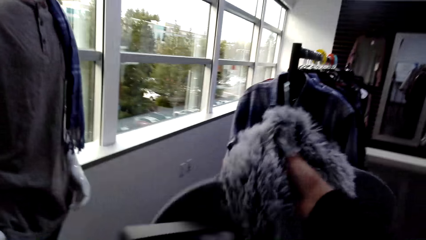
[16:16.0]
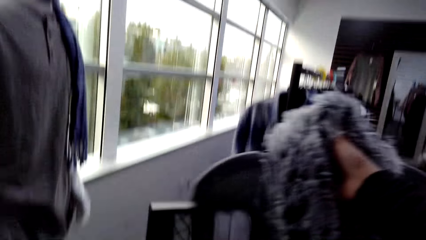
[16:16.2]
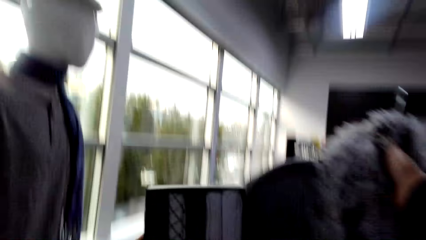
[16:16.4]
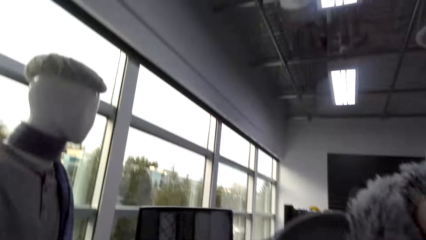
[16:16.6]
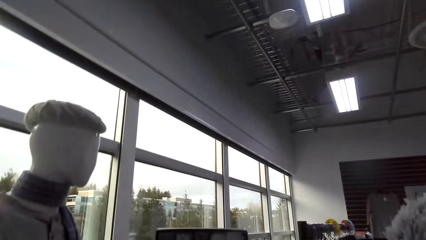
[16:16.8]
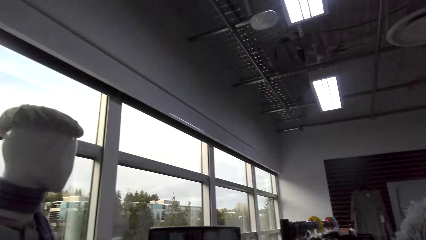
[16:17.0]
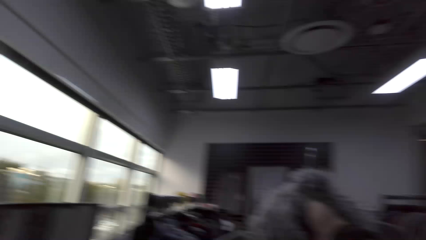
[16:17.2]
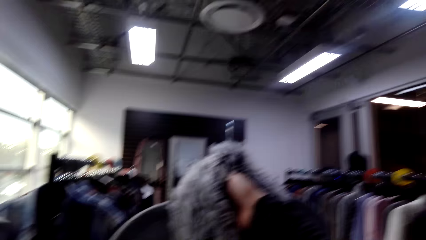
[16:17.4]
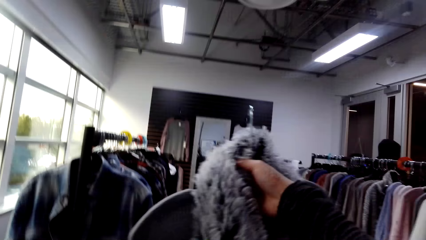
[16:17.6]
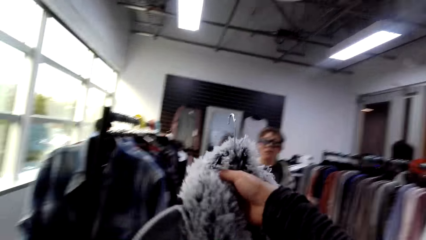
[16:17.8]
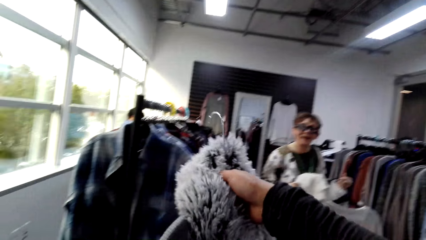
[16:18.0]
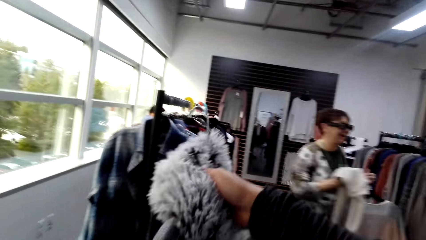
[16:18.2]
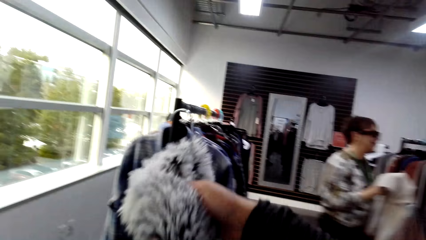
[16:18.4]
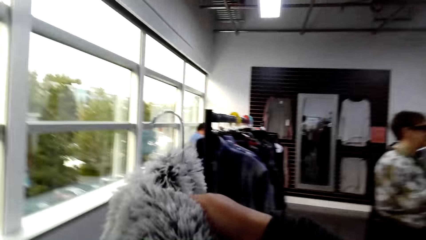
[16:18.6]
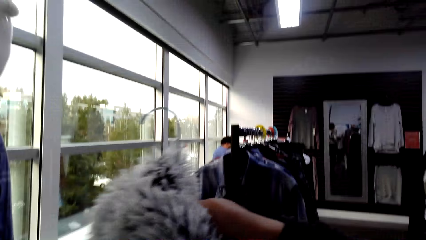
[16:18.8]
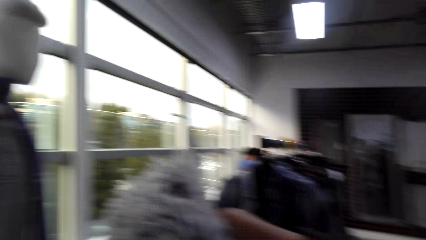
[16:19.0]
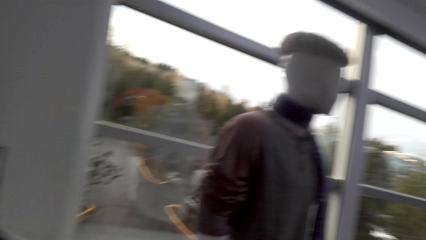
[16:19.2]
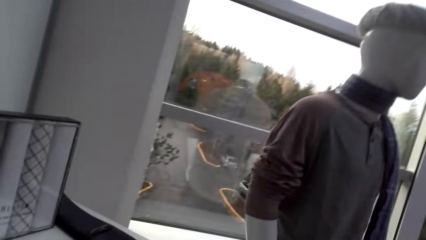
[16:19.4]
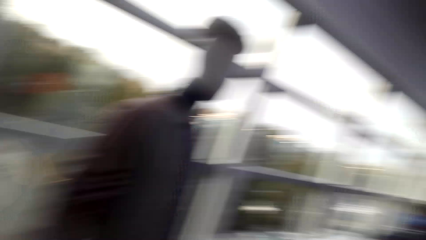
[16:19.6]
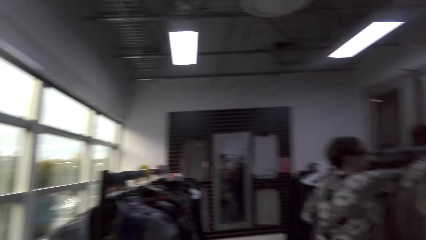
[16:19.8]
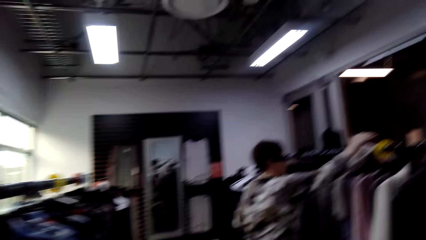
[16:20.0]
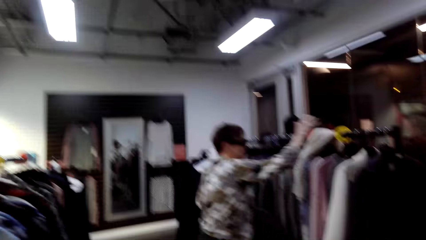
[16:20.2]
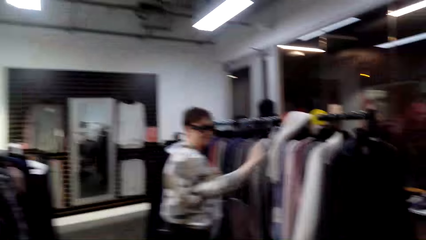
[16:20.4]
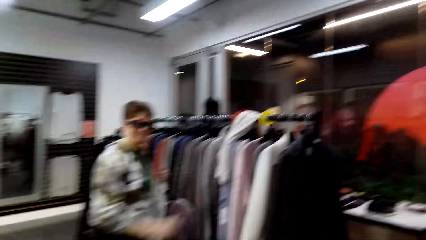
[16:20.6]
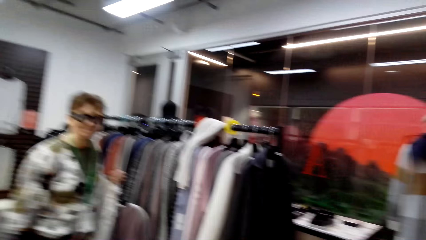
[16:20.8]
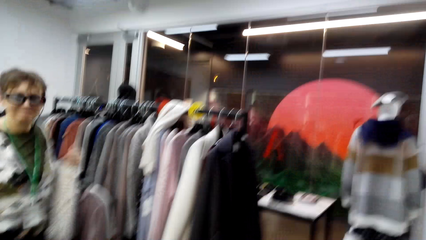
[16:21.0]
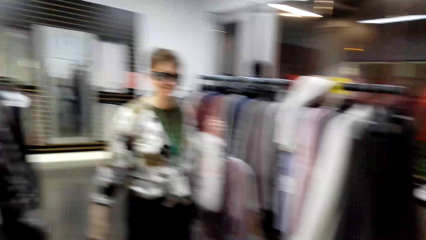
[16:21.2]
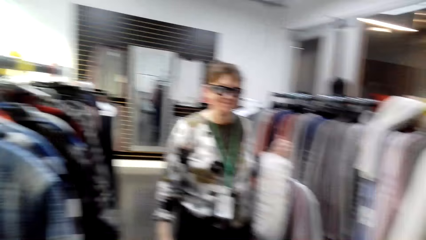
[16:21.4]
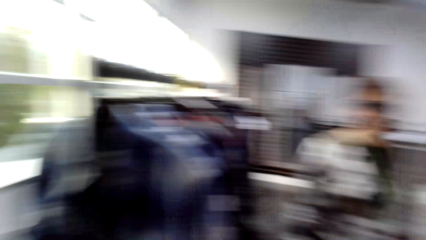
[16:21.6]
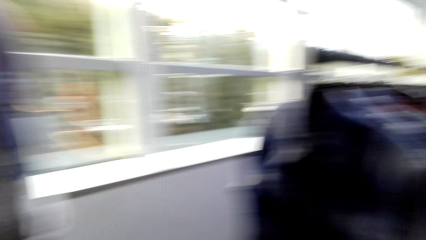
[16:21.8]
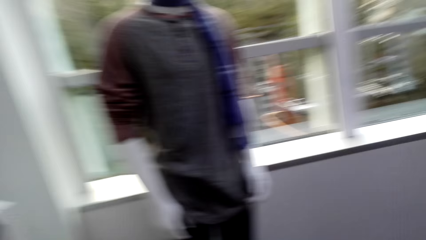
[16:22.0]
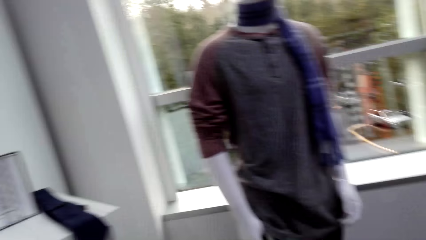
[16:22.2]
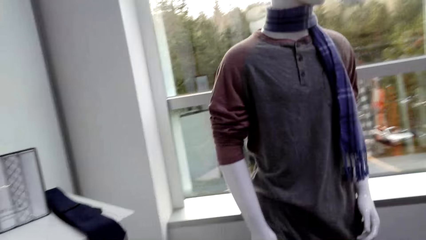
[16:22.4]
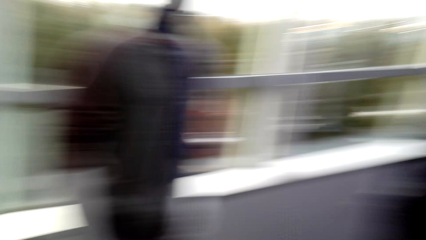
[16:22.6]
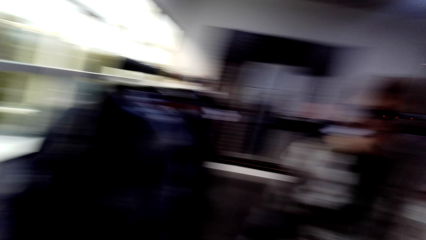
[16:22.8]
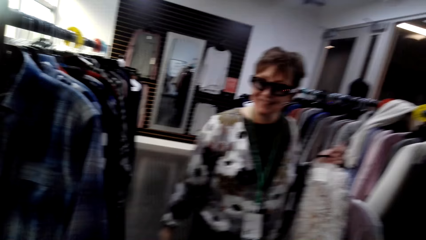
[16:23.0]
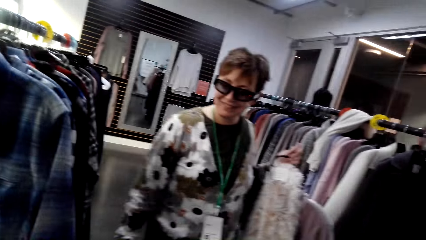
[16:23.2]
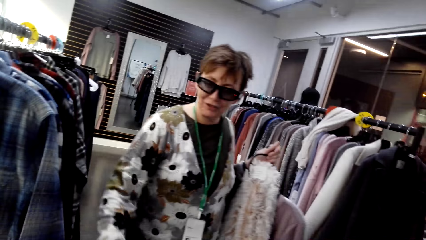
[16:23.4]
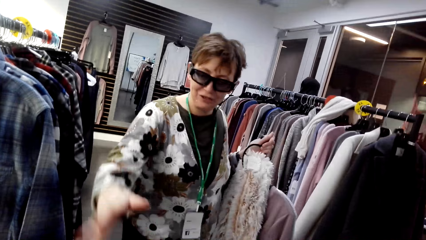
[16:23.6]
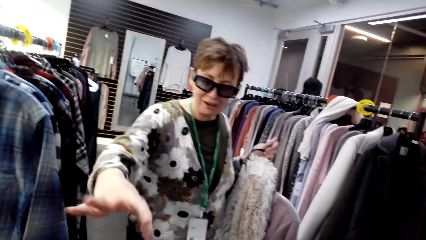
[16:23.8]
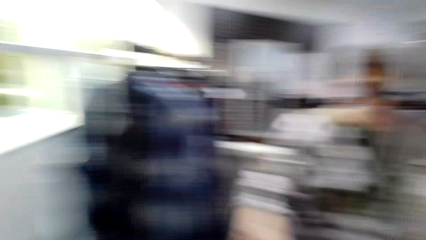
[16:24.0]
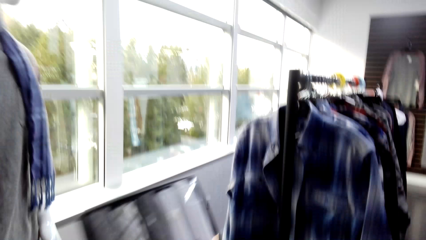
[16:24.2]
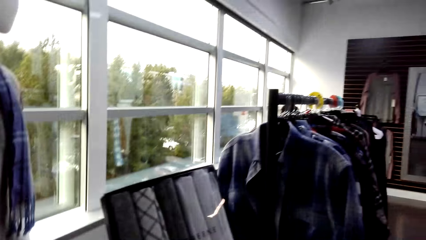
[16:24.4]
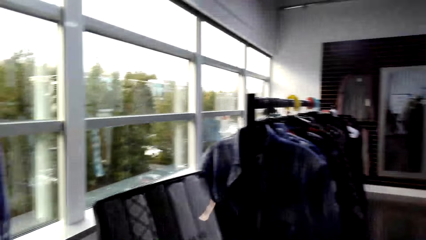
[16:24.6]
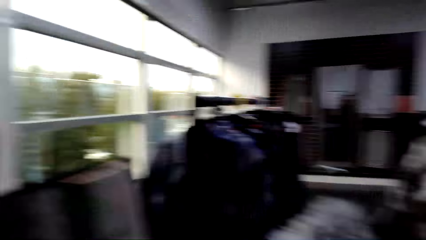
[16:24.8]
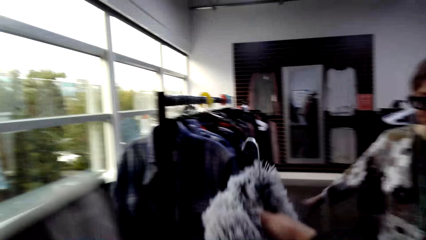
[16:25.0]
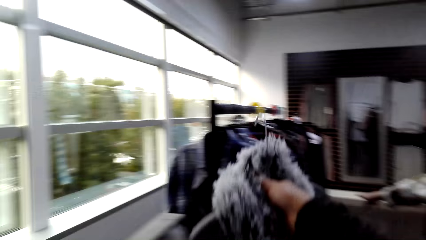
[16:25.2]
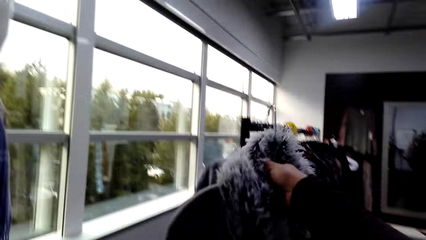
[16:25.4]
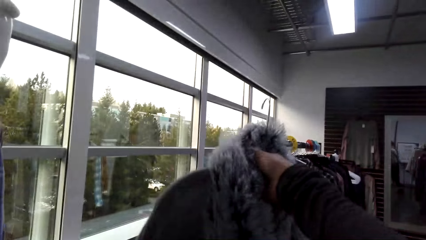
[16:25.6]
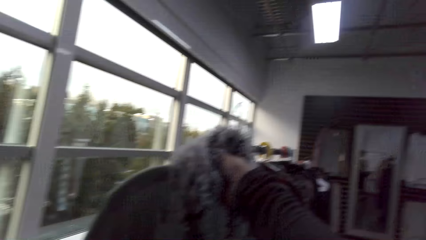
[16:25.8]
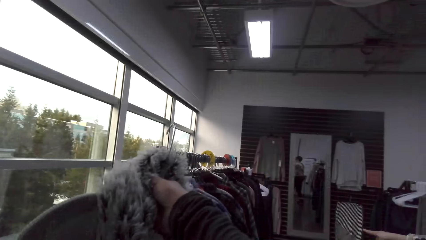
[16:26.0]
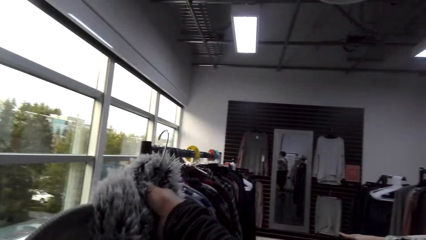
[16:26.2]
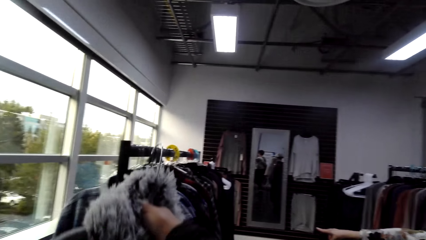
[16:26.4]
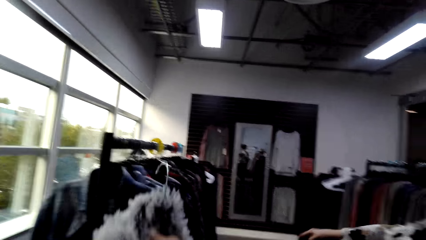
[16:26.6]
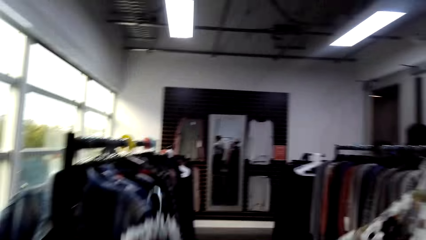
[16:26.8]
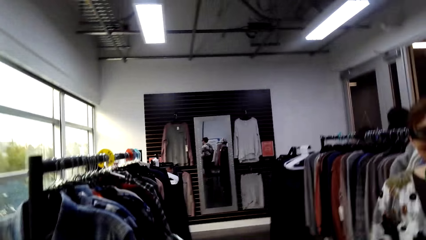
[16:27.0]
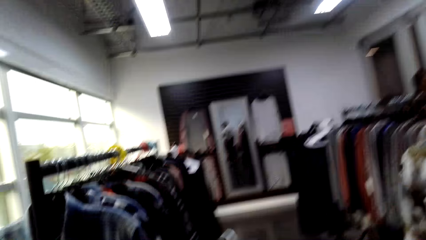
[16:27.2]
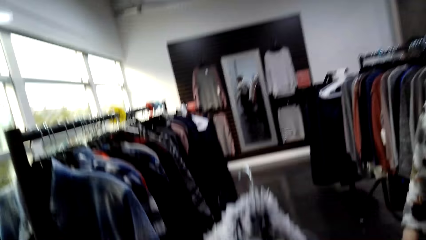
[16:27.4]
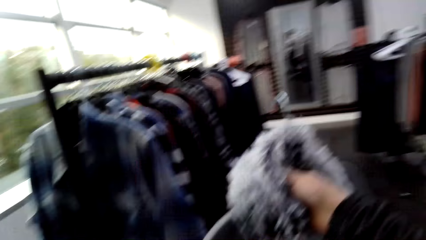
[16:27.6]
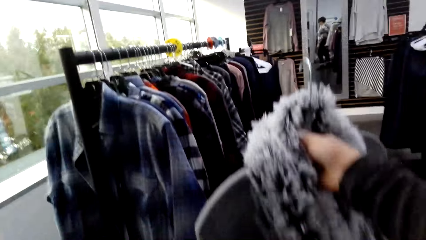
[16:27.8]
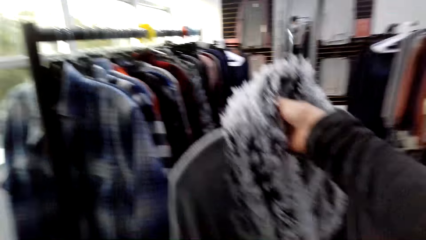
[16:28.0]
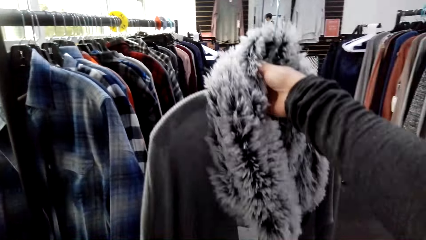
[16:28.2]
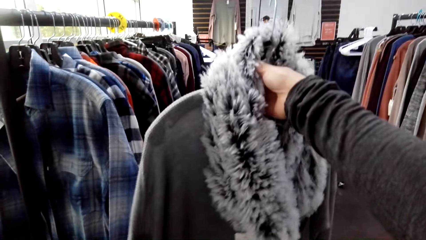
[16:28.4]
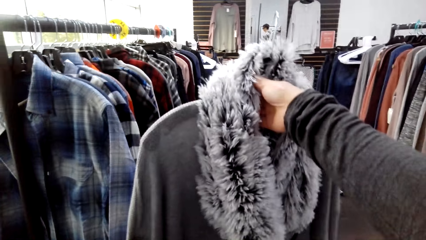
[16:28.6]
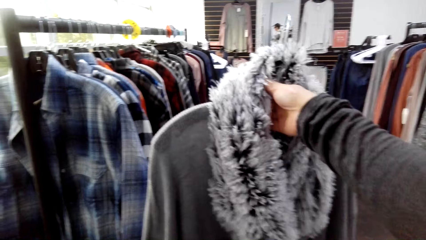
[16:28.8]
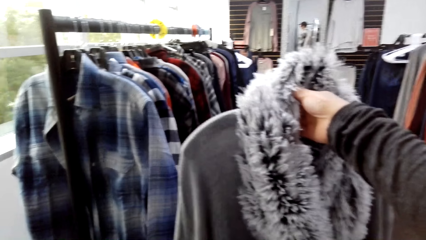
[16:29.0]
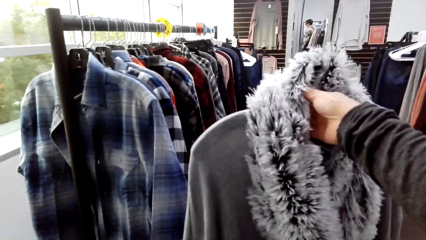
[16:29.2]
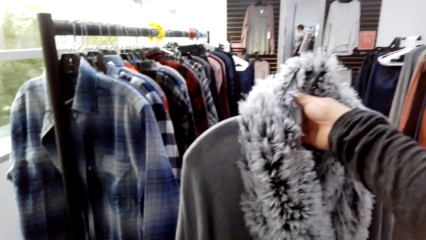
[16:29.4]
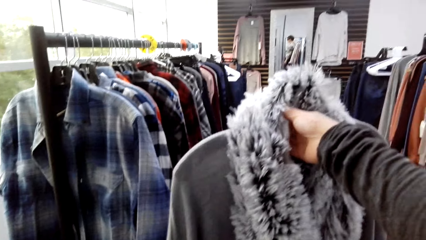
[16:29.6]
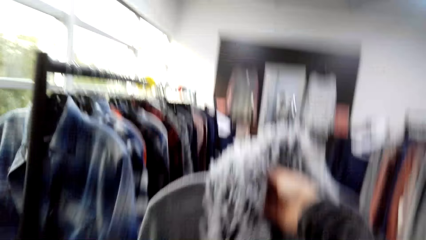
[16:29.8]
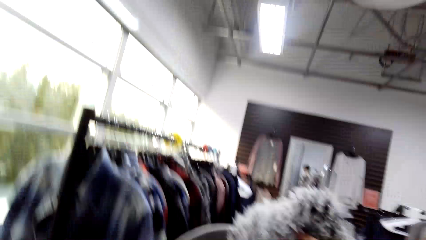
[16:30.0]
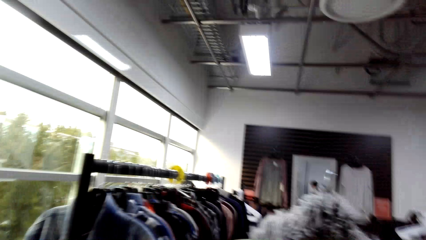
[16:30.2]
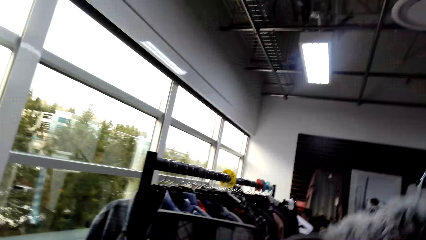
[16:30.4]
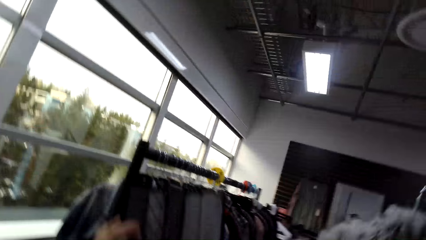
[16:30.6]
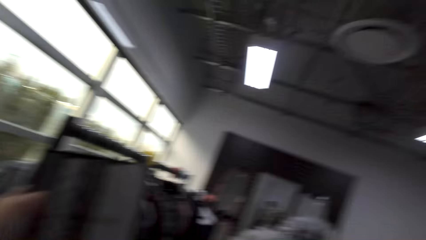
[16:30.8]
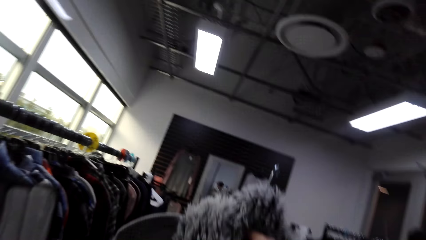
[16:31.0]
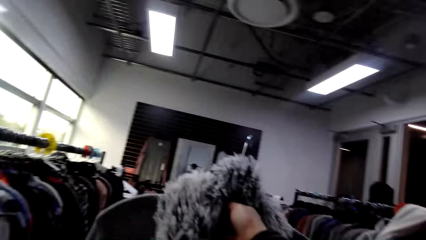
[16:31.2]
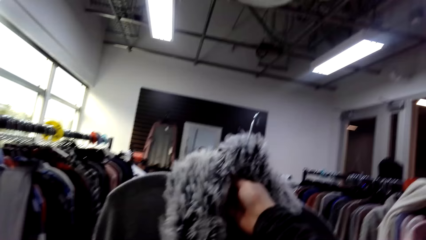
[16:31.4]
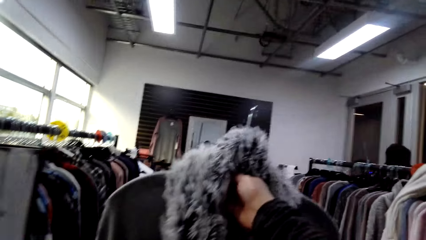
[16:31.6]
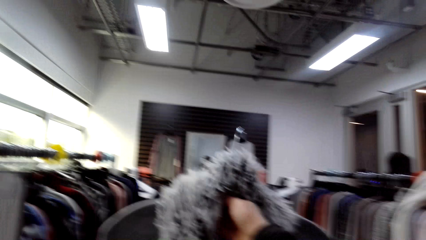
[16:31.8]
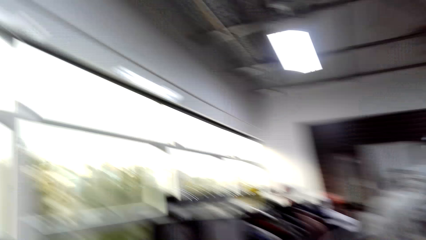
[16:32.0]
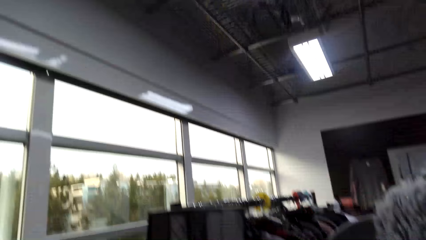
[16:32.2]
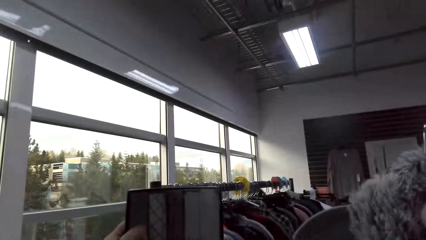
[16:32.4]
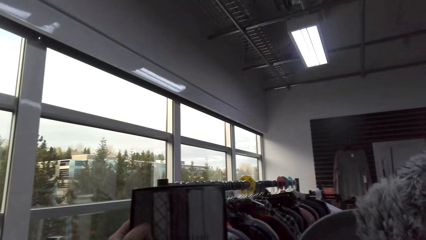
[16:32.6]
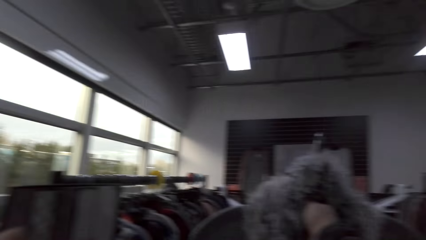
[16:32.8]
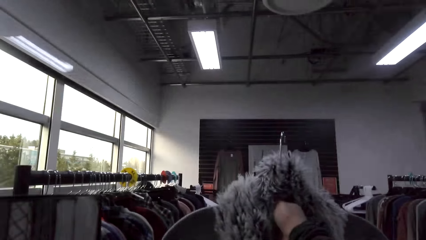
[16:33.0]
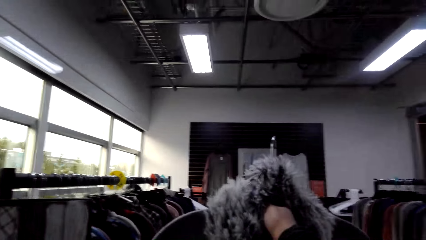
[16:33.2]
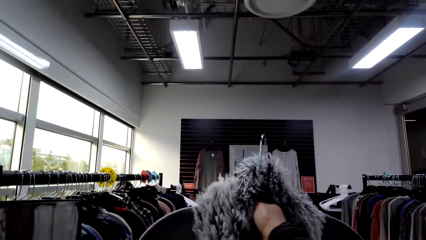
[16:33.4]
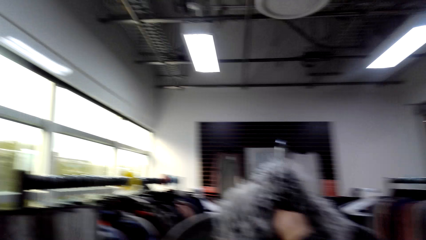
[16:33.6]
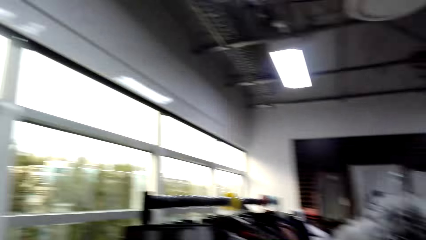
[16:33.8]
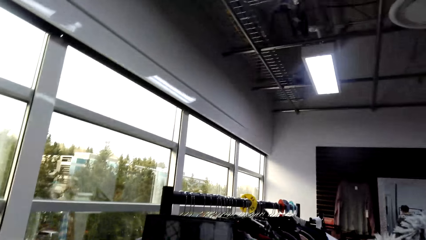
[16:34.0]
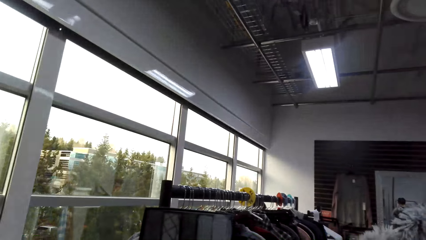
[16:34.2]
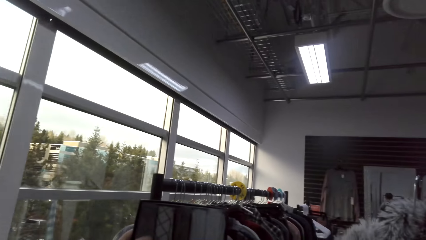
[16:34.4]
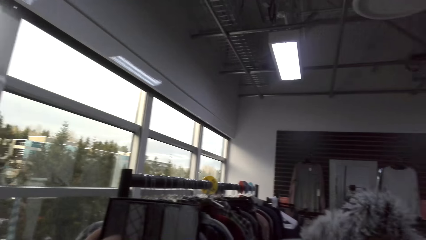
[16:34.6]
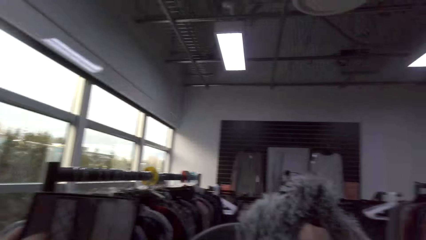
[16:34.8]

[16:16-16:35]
The camera wearer moves the box to the apparel. They look around. The lady moves the apparel towards the display. The lady moves her hand away from the display. The lady moves a hand. The camera wearer lifts the box. They look at a packet of handkerchiefs. They lift the apparel. They look at both the scarf and the sweater. They lift the apparel. They compare the sweater and the handkerchiefs.
